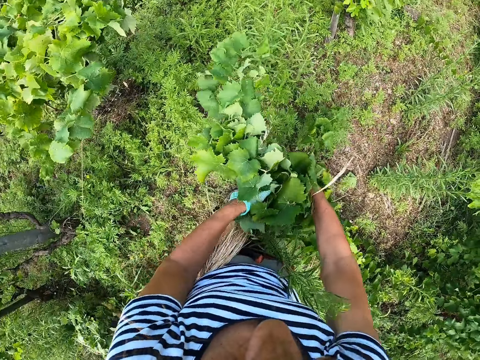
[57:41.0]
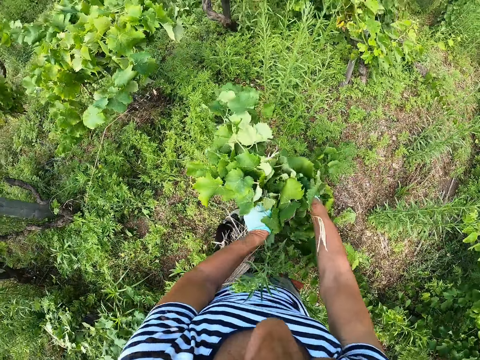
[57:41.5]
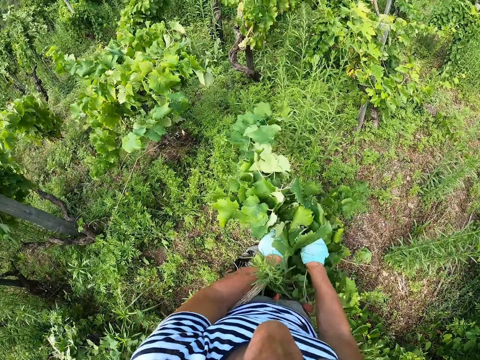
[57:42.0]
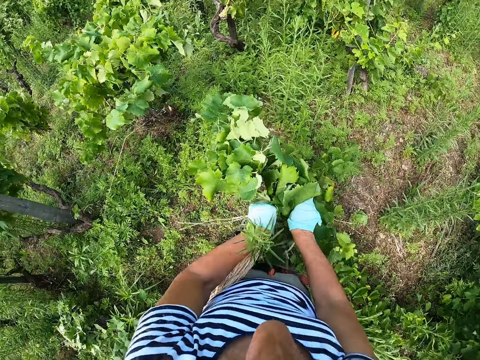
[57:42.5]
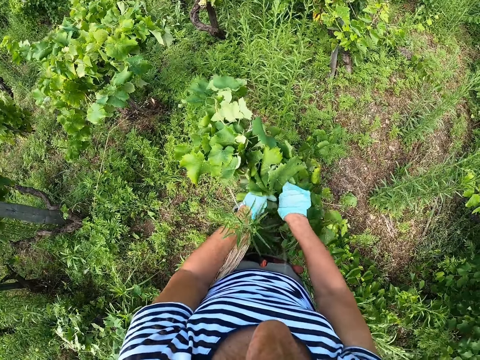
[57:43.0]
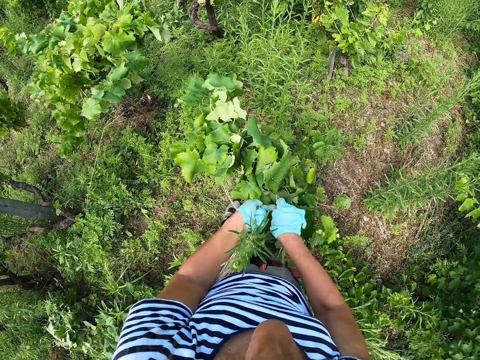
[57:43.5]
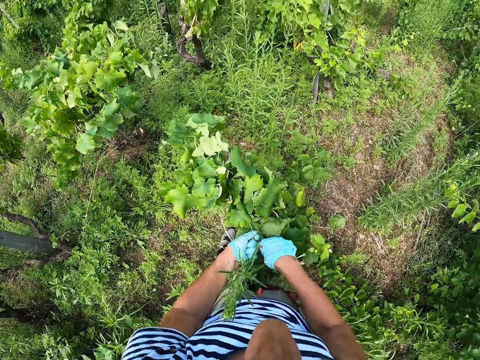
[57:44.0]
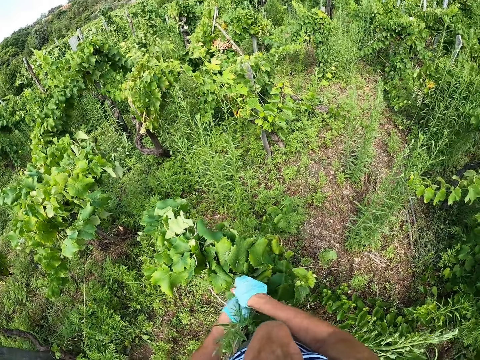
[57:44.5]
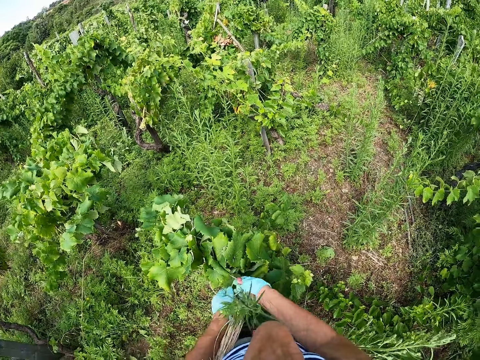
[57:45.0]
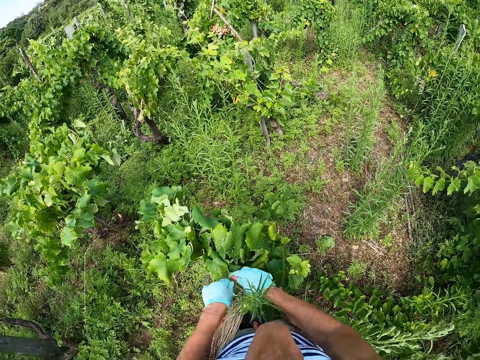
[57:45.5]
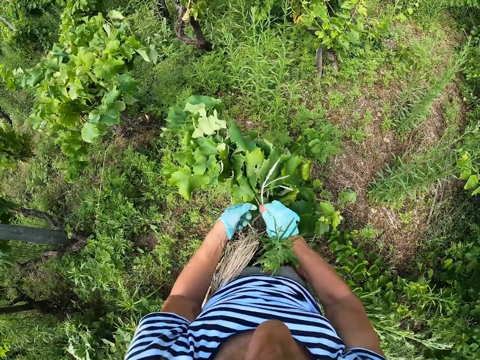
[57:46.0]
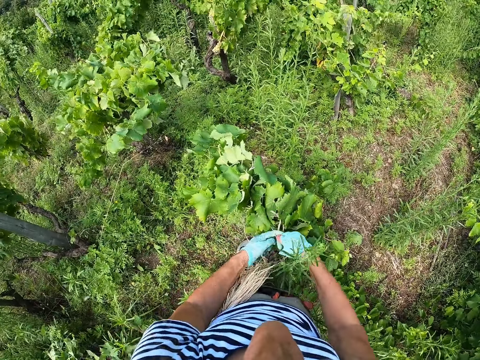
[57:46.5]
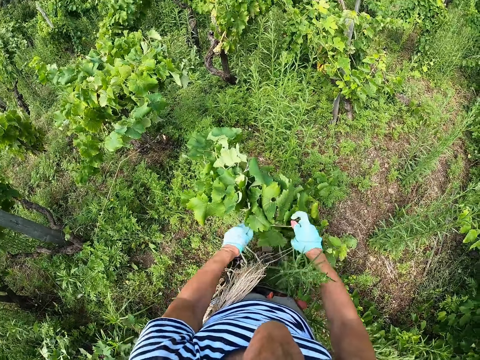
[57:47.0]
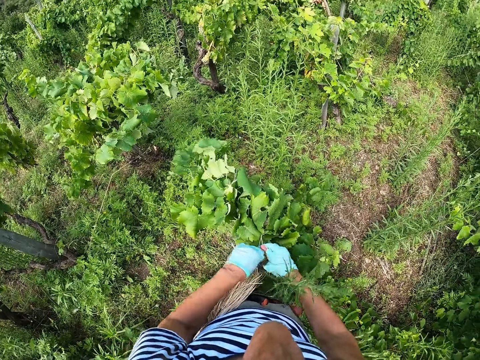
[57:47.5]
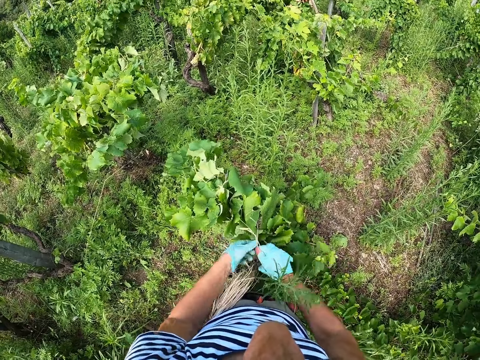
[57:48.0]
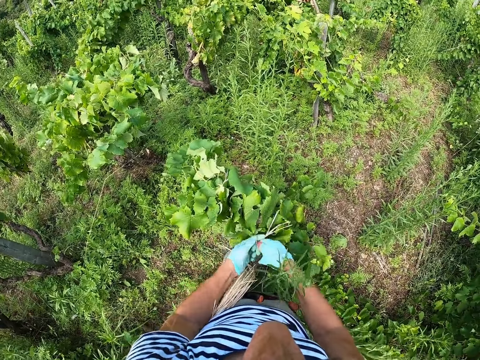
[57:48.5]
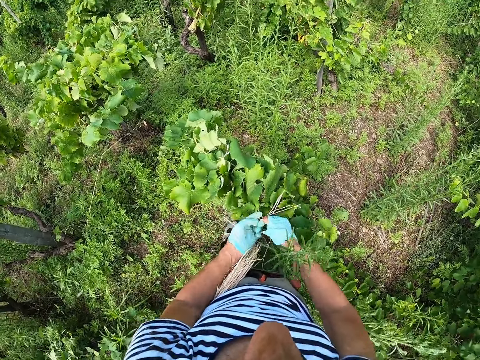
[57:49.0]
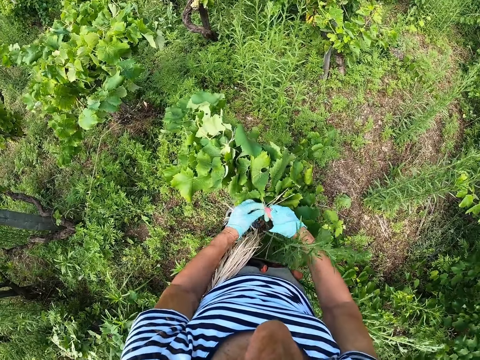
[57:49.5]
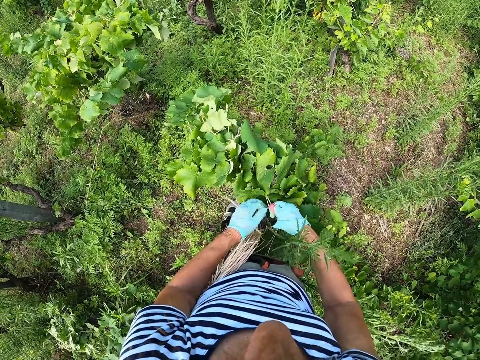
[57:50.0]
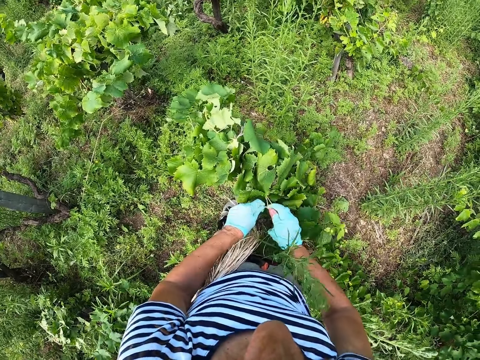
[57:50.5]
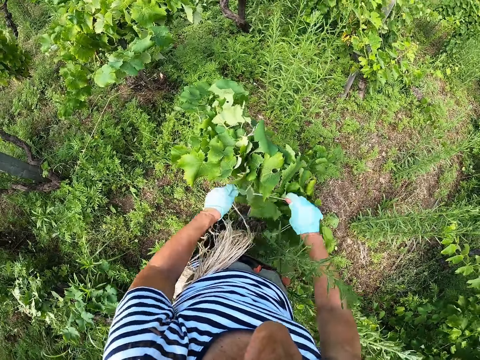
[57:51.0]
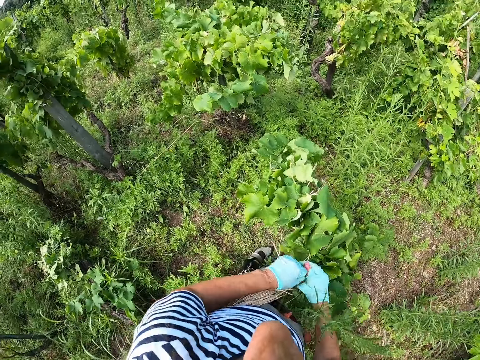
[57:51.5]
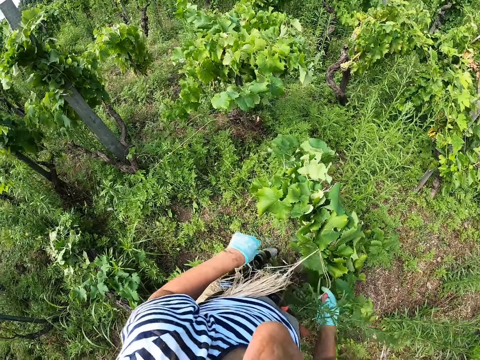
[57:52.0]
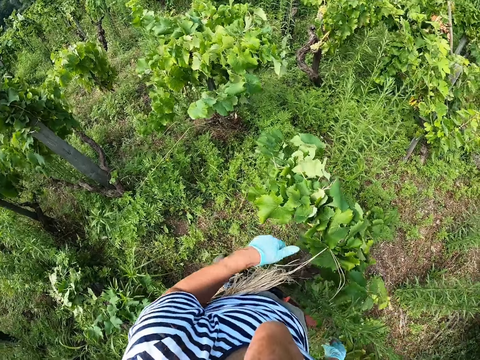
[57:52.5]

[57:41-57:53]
The camera wearer ties plant stems with thread.

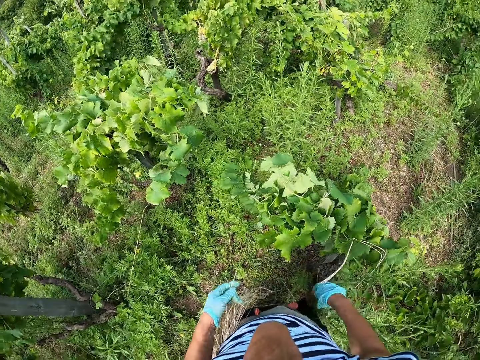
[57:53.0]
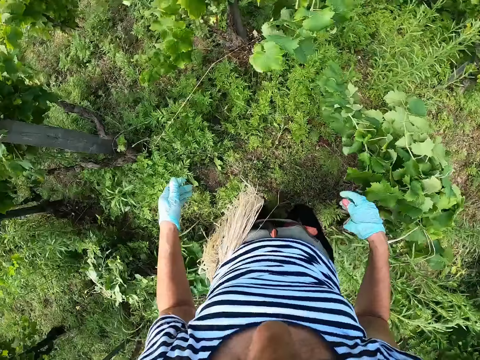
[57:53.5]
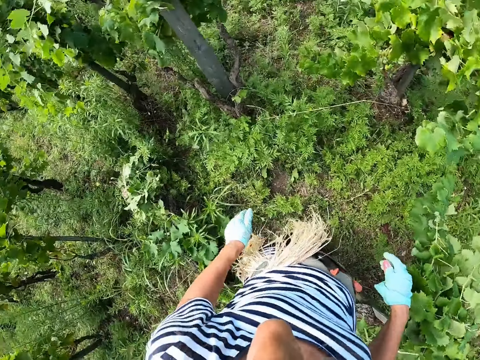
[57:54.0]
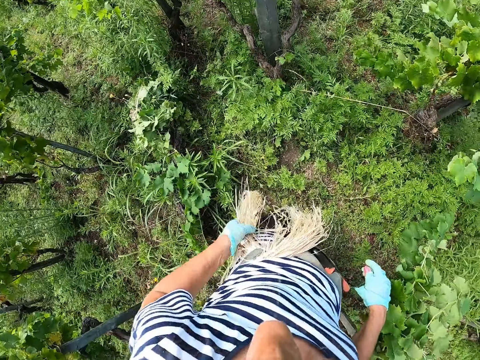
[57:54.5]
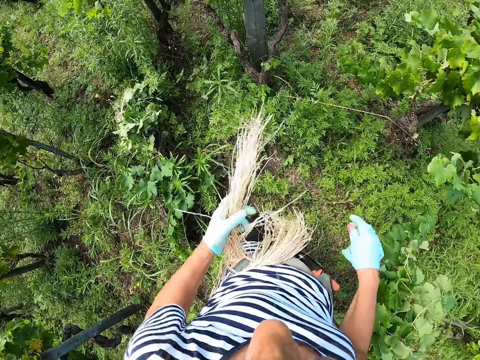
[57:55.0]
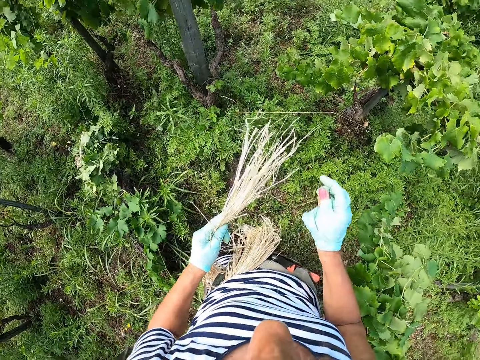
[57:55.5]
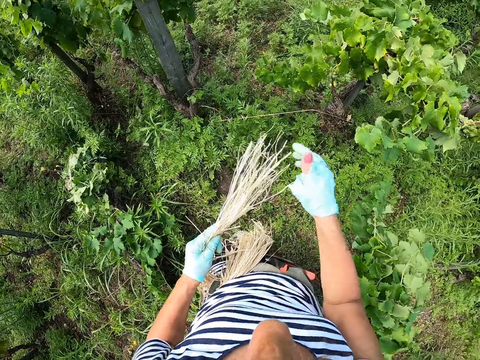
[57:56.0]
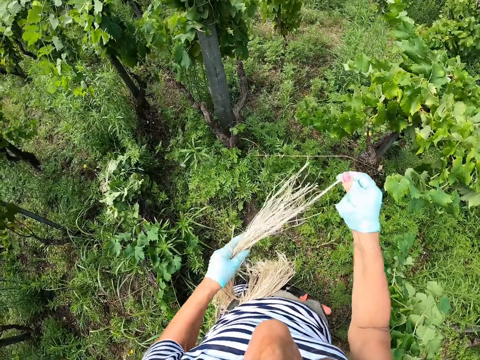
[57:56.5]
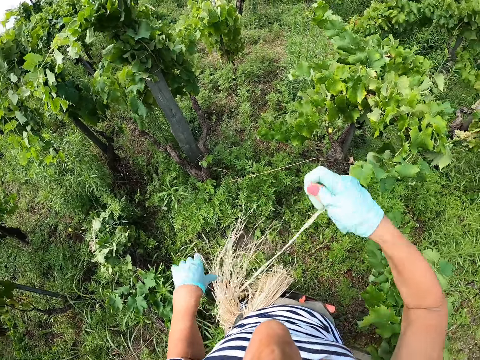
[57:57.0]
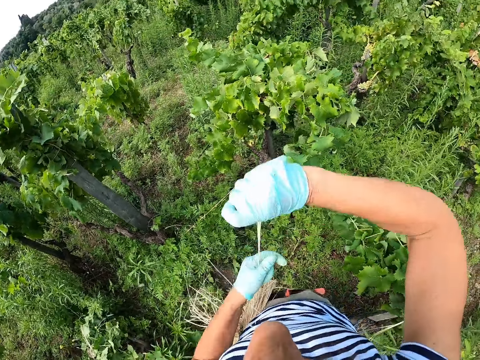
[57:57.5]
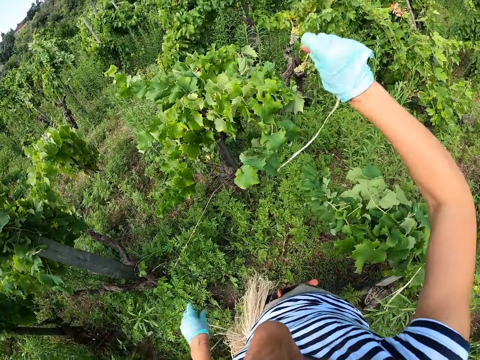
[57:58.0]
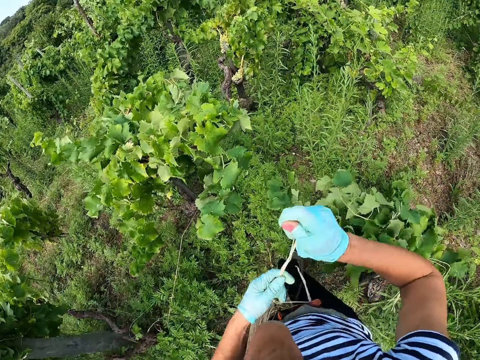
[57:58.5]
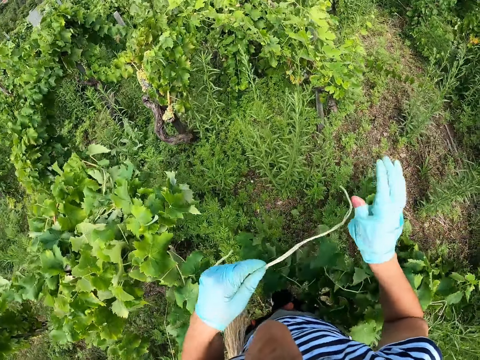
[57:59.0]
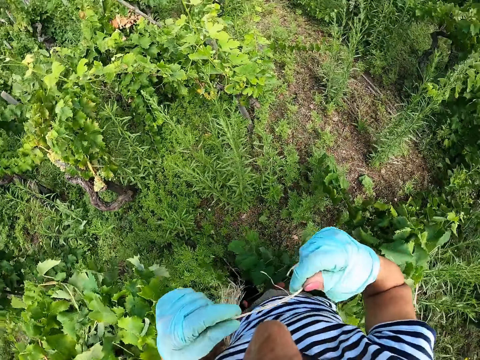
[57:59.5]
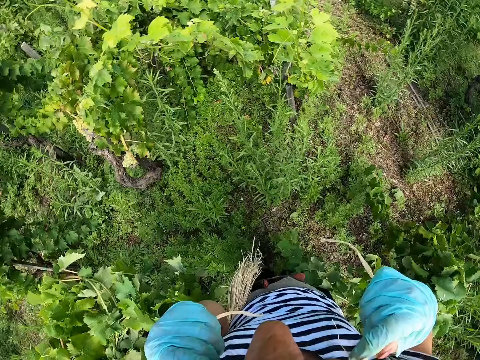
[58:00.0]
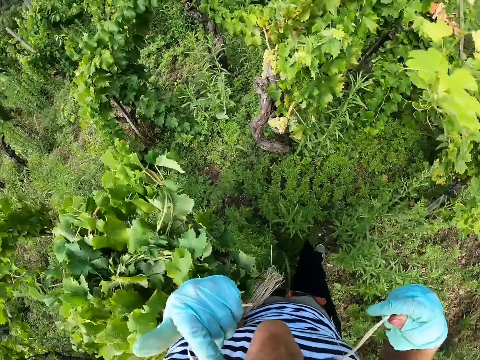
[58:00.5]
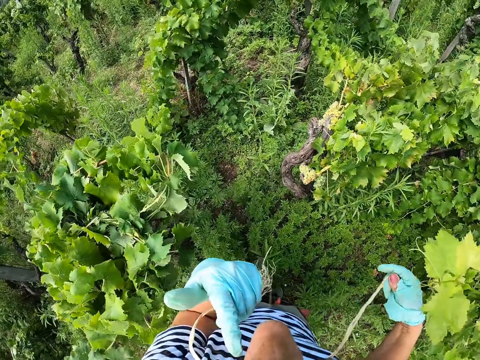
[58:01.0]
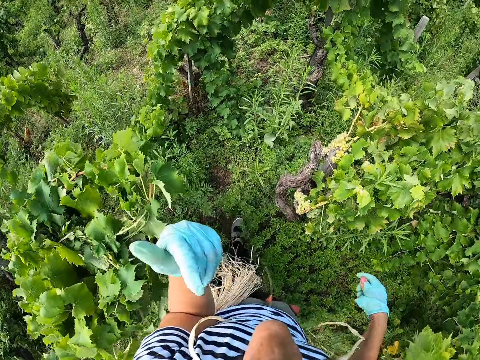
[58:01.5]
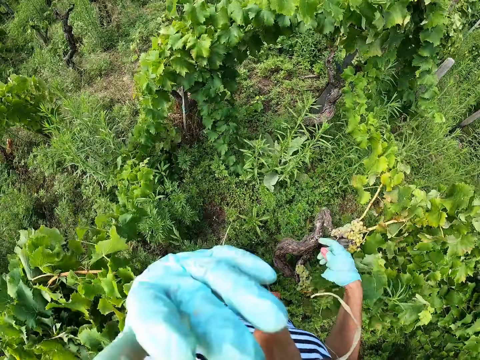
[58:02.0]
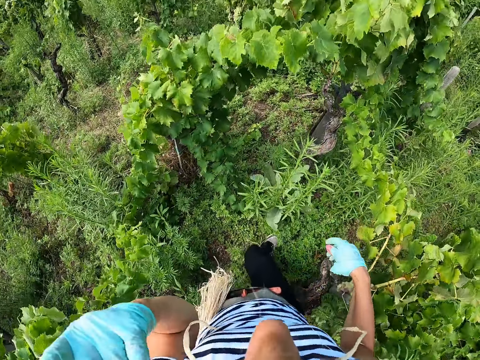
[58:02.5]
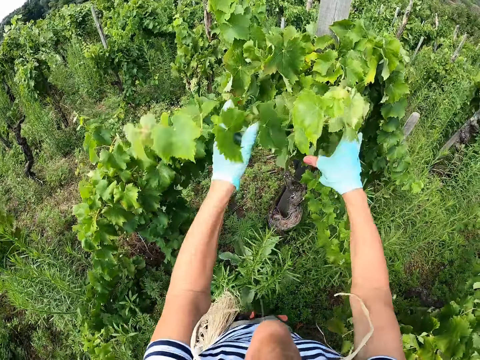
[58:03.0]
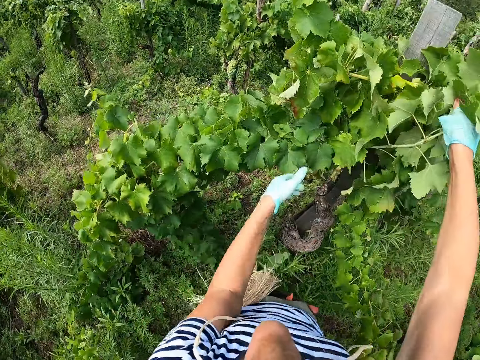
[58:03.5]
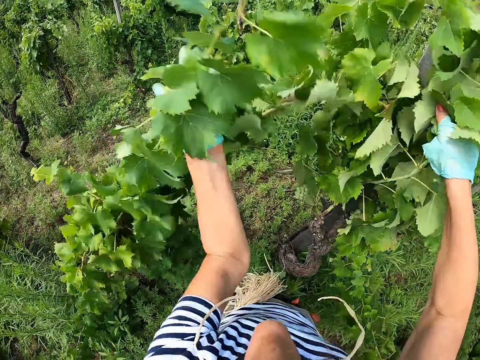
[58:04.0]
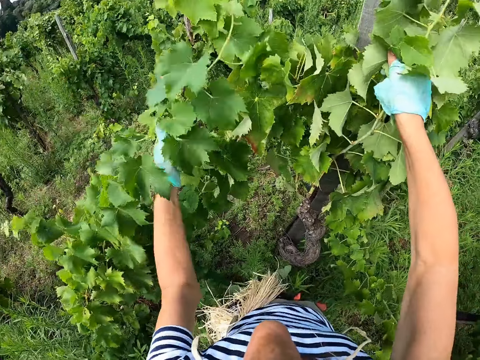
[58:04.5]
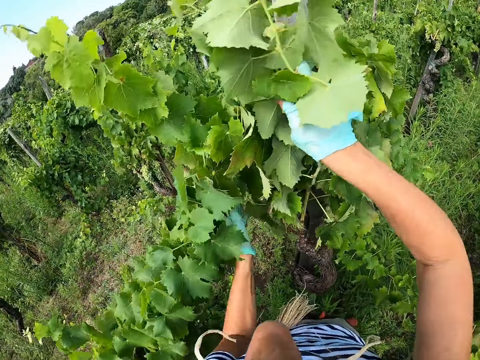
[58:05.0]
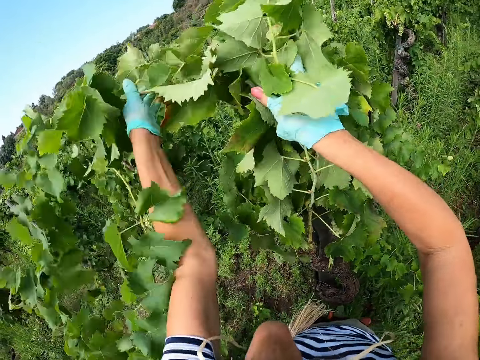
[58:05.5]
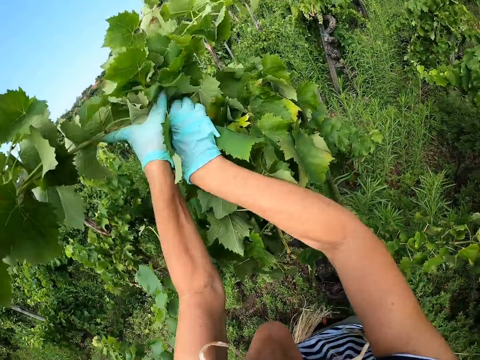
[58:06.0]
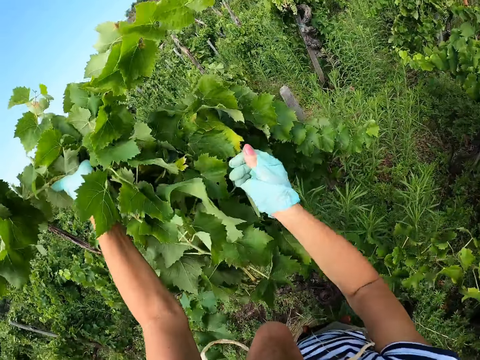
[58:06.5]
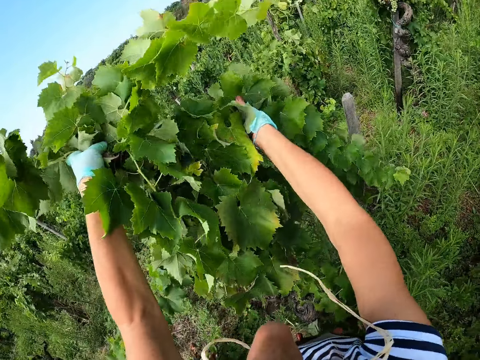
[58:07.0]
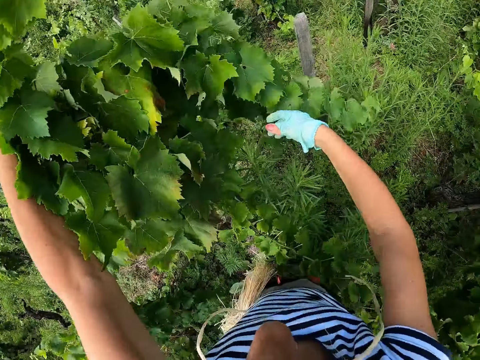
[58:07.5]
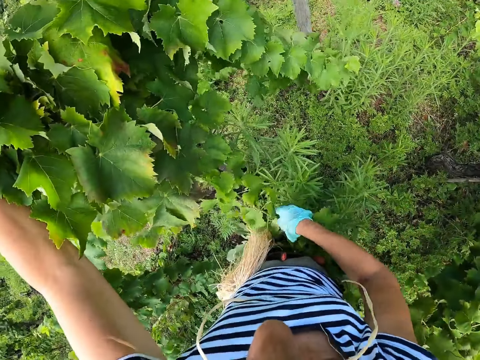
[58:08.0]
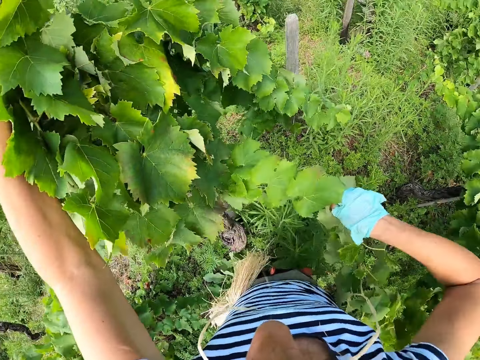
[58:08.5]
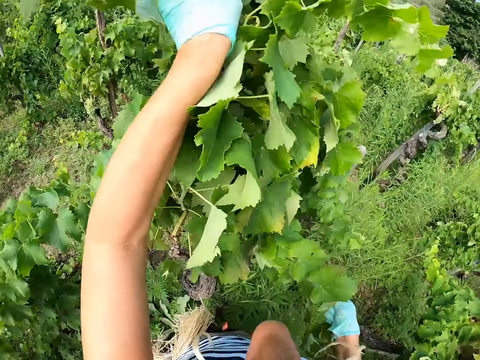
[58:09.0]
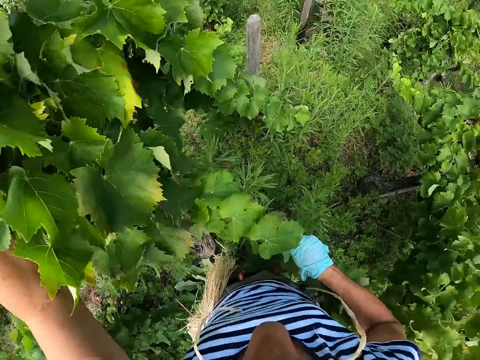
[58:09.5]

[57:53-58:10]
The camera wearer looks around. They hold a bunch of threads or strings. They pull a thread from the bunch. They walk around. They hold a string with lips and put the thread in the mouth. They walk around the fields. They touch the face. They gather the grape twigs. They pull the grape twig.
